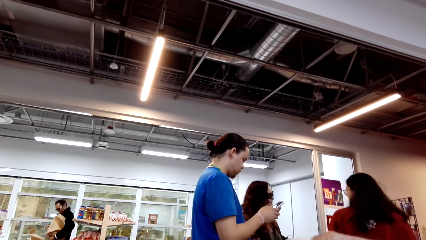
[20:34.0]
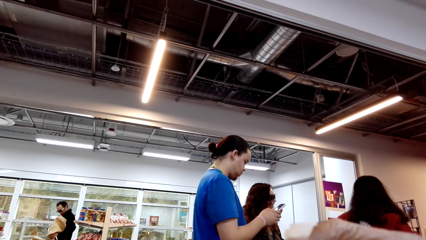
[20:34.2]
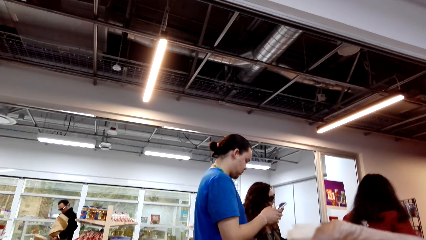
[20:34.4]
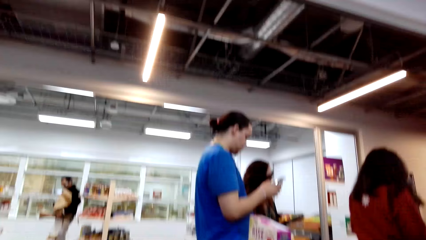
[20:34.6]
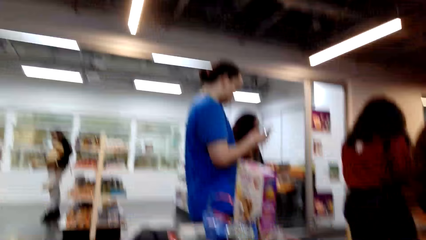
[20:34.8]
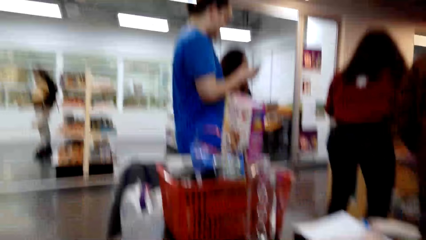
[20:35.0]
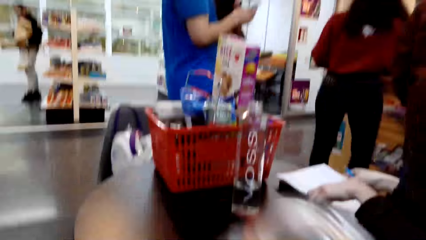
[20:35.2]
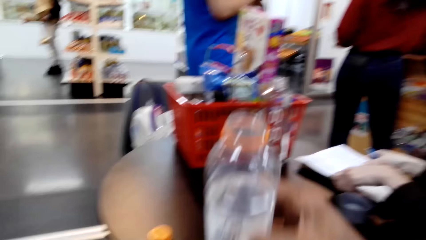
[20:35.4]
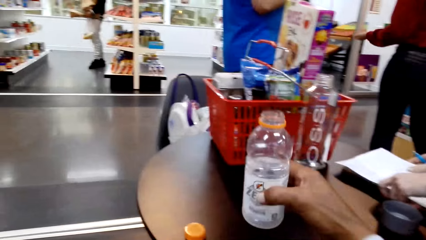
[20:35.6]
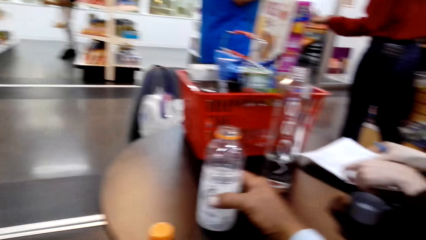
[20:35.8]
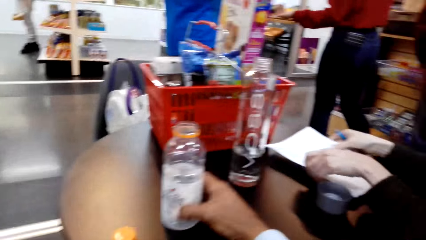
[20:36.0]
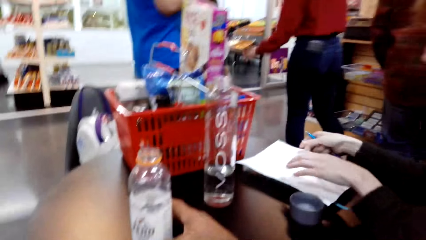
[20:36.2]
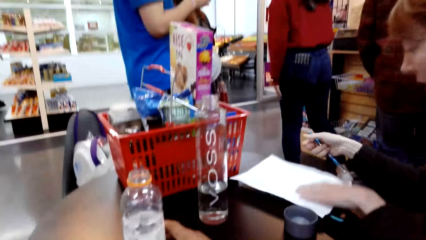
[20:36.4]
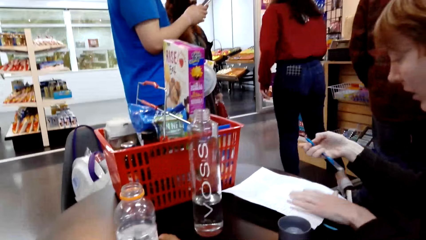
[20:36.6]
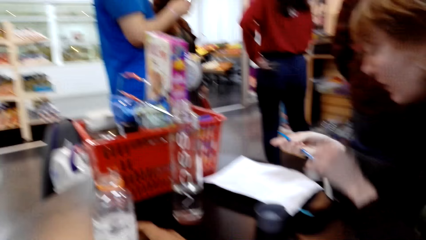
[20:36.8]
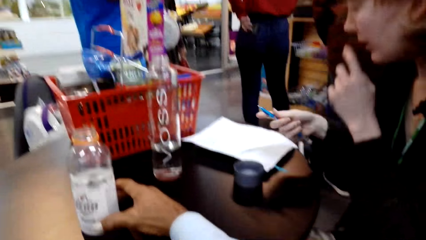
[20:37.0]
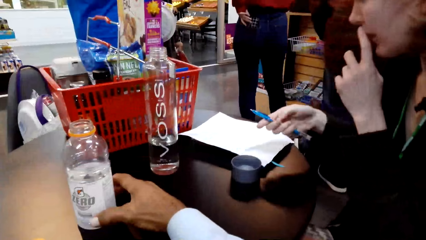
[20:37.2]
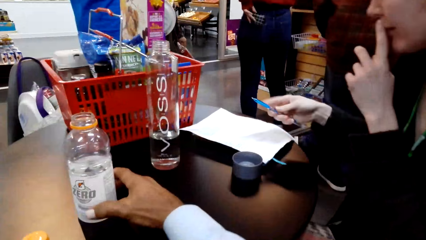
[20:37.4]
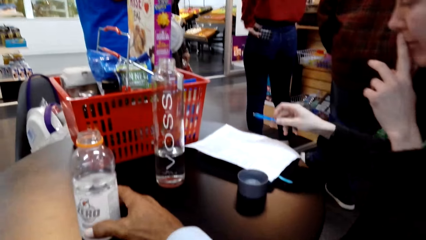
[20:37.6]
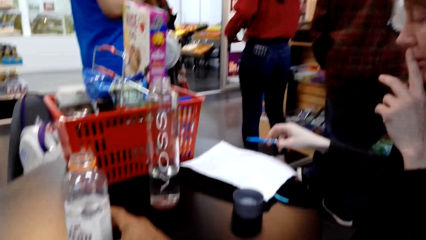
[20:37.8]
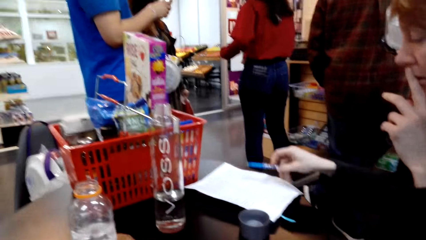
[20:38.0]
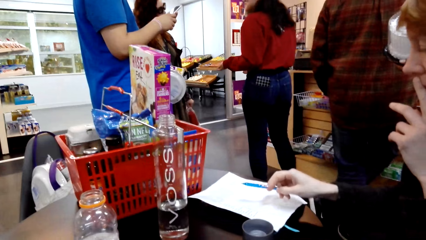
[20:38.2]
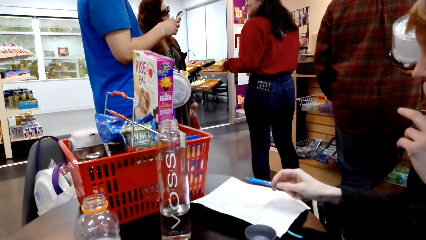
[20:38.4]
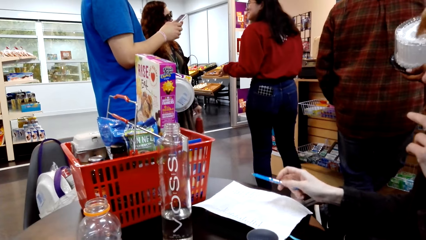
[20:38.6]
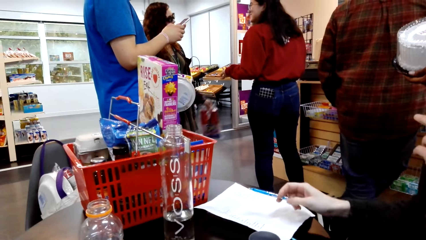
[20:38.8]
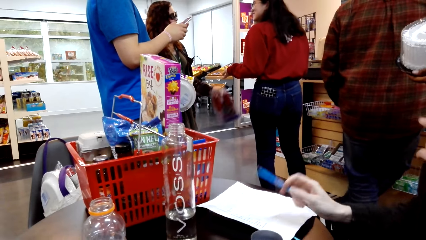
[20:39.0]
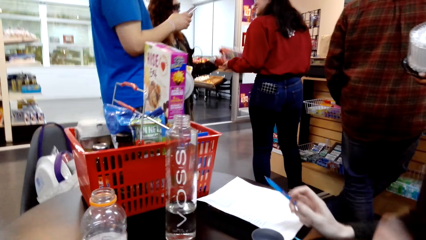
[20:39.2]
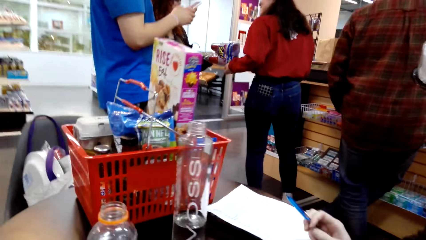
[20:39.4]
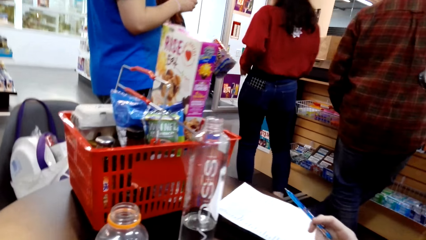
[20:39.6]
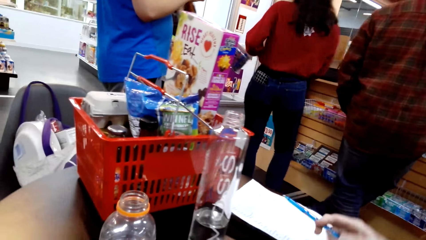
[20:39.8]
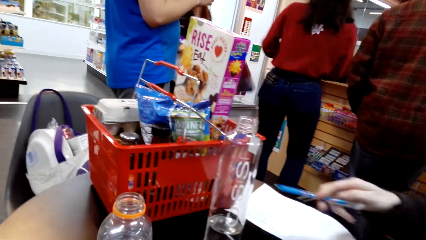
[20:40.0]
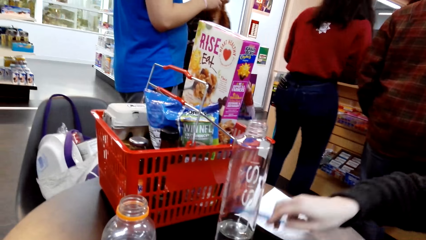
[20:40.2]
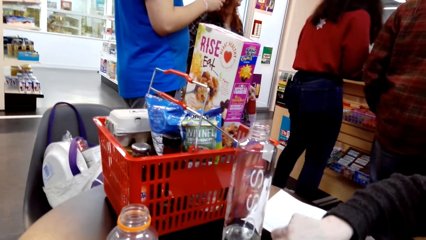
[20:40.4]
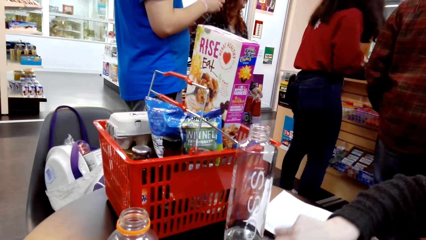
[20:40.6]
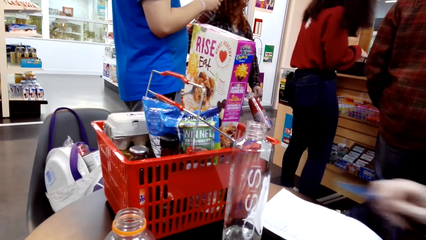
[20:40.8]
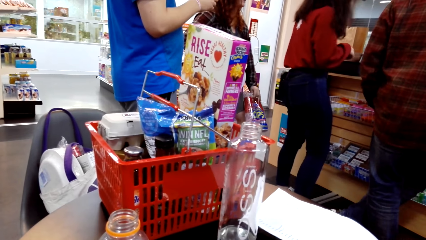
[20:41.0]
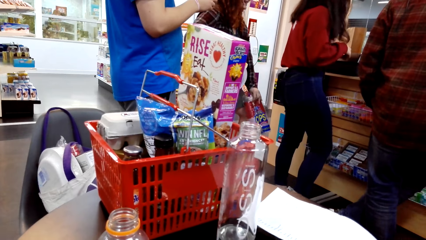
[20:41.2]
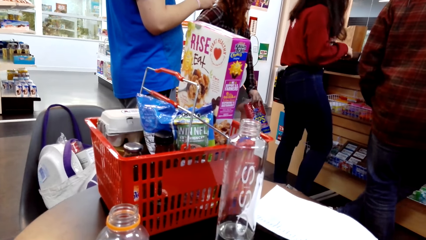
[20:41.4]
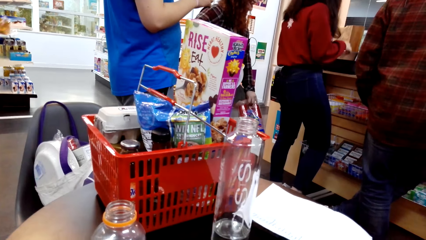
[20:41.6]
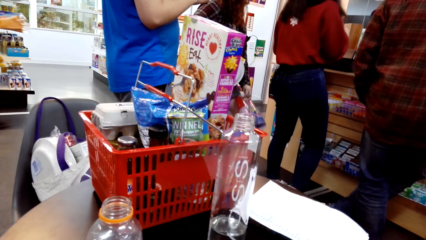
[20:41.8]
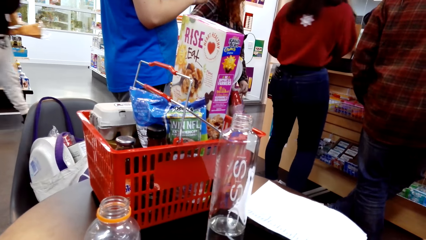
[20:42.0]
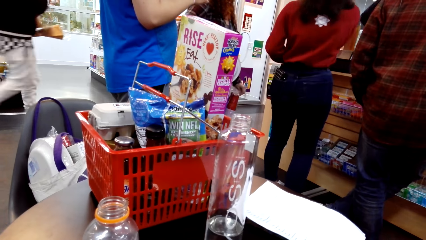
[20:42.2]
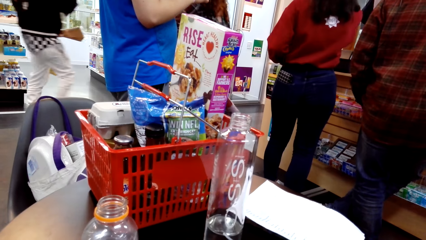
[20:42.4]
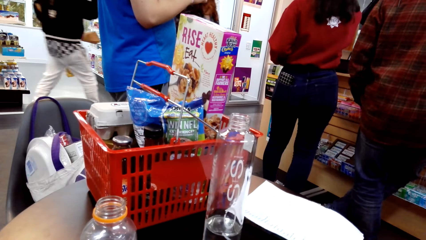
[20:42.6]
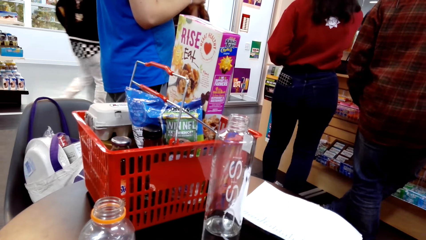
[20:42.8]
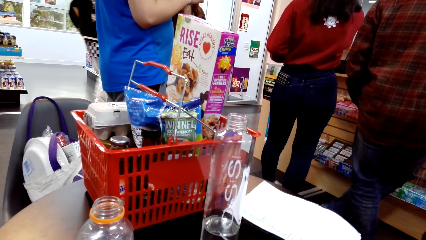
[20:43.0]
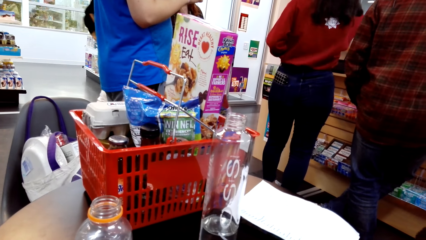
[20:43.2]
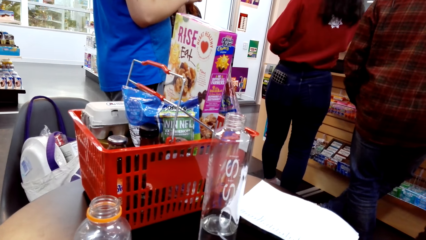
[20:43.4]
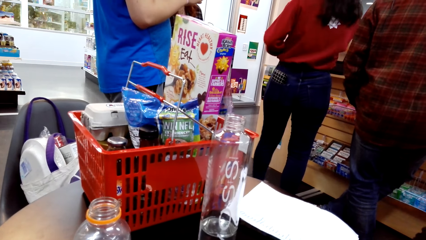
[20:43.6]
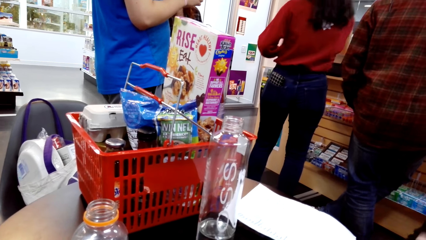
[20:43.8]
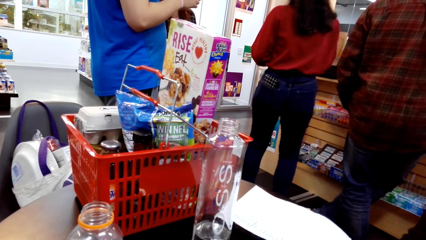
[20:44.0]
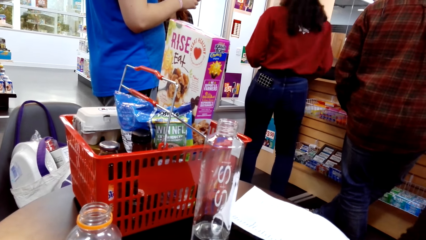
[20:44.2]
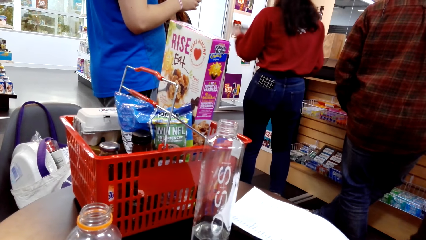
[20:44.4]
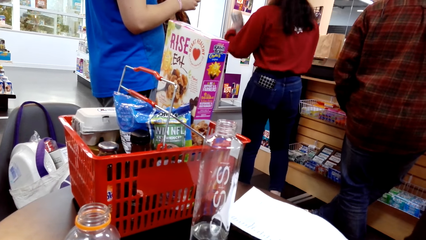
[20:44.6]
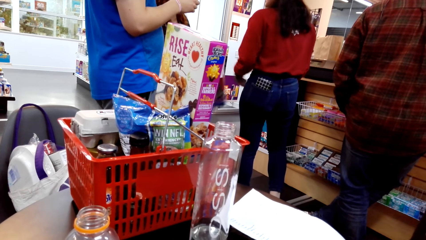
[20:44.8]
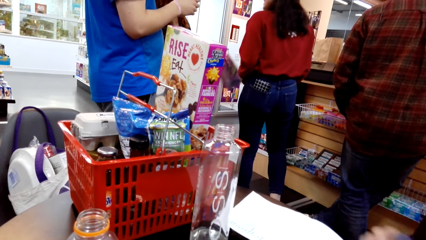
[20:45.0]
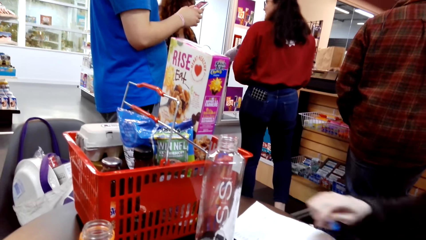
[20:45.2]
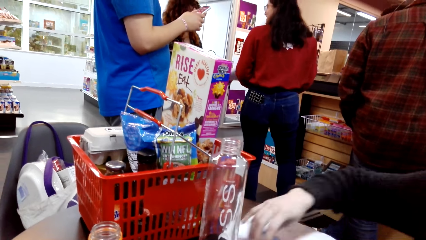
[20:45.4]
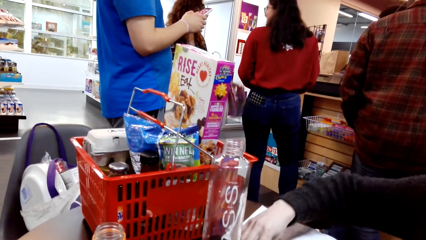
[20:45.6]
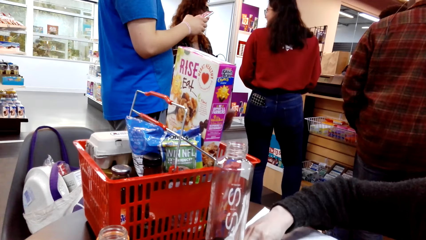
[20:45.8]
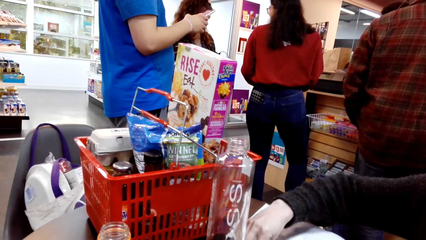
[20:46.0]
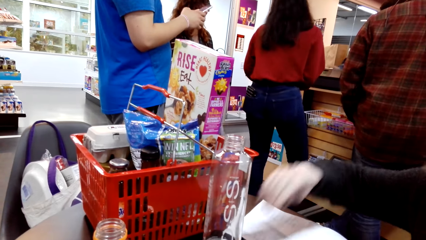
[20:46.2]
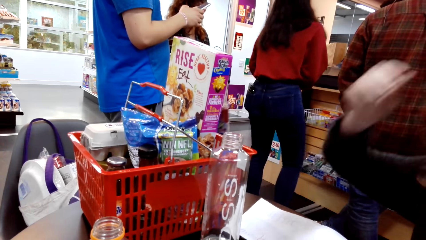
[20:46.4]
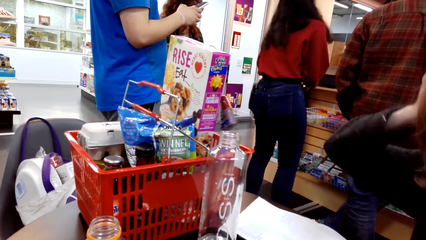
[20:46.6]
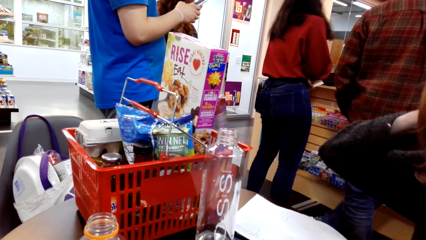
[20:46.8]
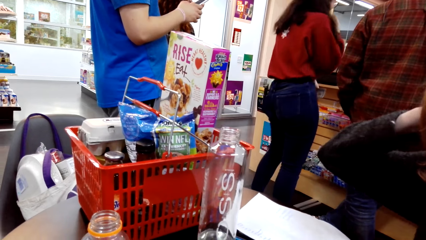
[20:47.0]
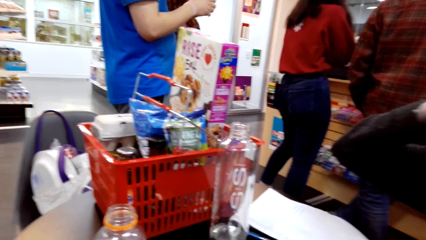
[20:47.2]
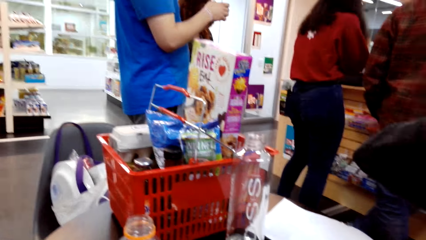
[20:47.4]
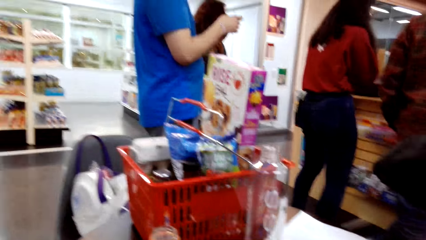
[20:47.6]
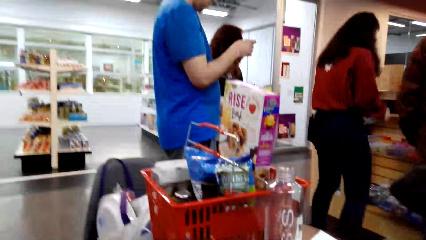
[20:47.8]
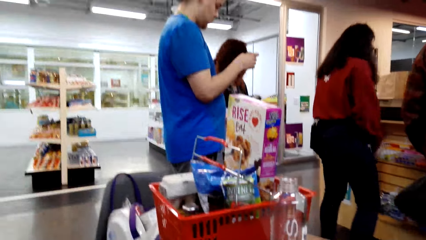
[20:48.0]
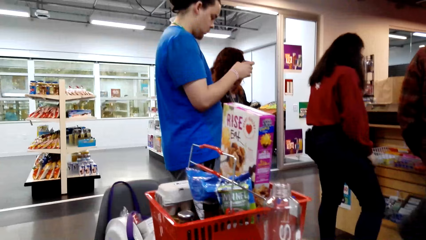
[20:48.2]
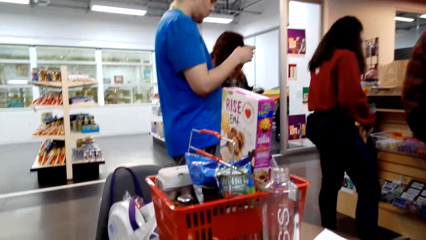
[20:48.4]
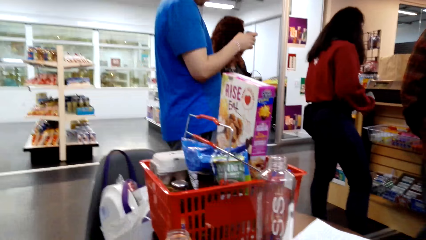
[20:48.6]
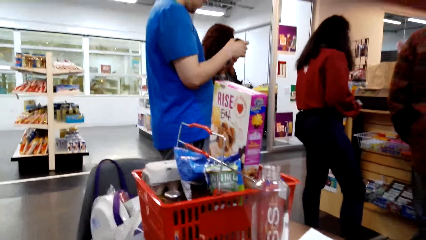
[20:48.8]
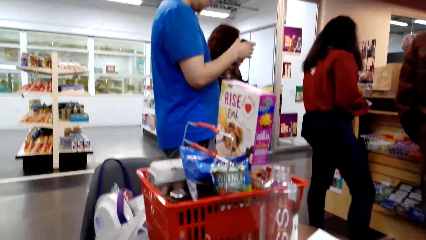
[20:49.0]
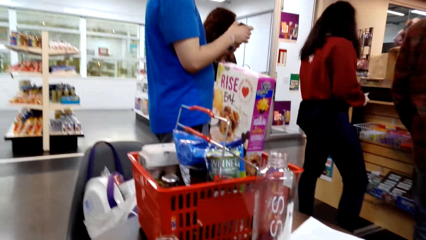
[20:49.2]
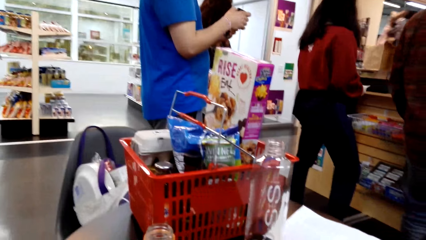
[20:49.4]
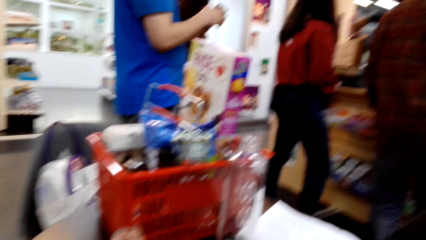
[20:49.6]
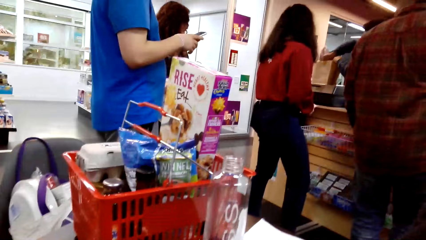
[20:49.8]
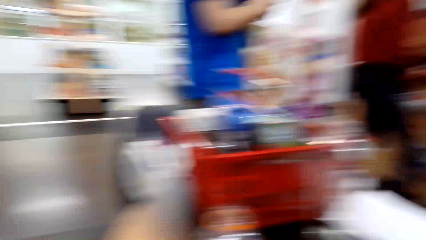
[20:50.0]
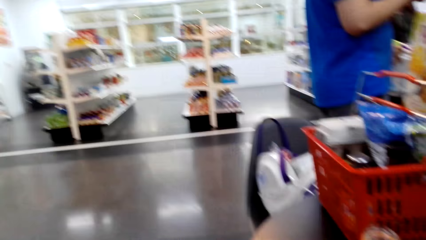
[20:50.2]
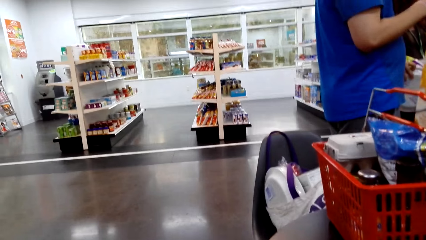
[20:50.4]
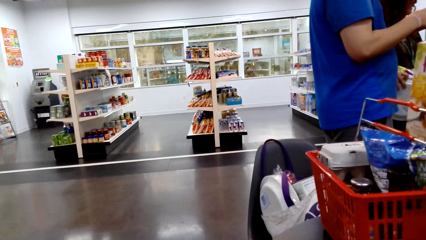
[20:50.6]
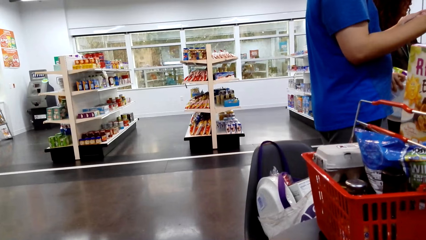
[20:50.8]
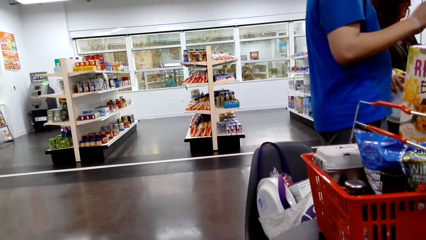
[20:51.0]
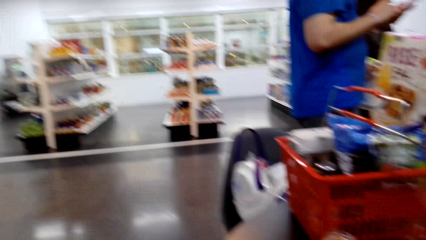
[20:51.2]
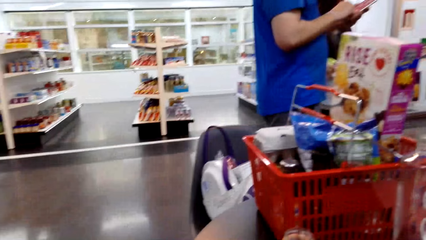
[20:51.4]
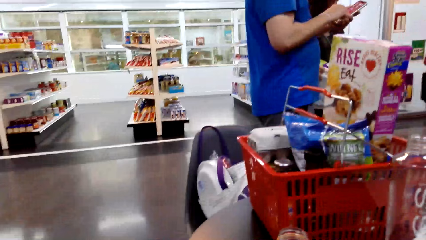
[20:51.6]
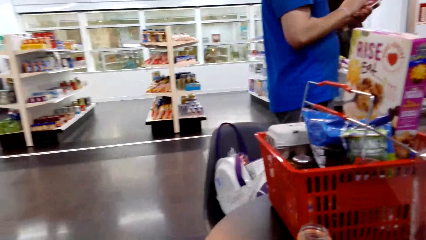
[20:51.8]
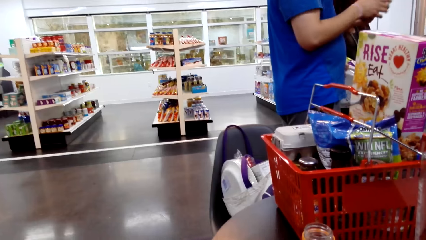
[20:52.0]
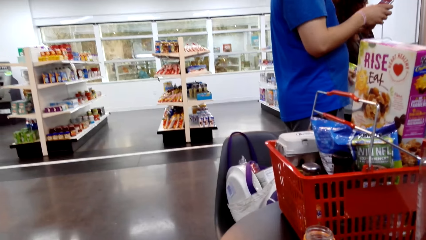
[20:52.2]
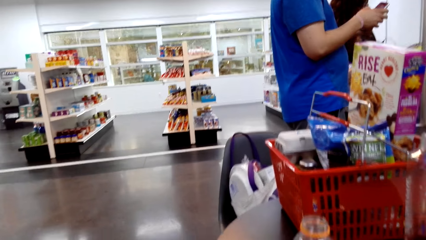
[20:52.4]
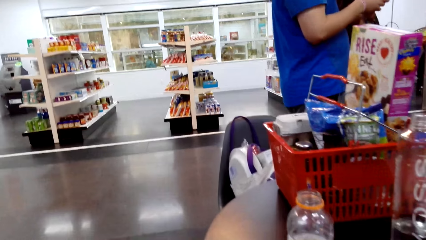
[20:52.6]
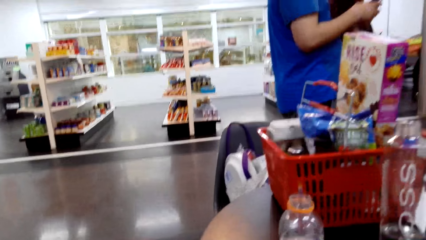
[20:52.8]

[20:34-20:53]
The camera wearer places the bottle on the table. They look around. A lady holds paper. She holds a pen. The camera wearer talks with the lady. They look around and talk with the lady. They talk with the lady again. The lady moves her hands. The camera wearer looks around and talks with the lady.
